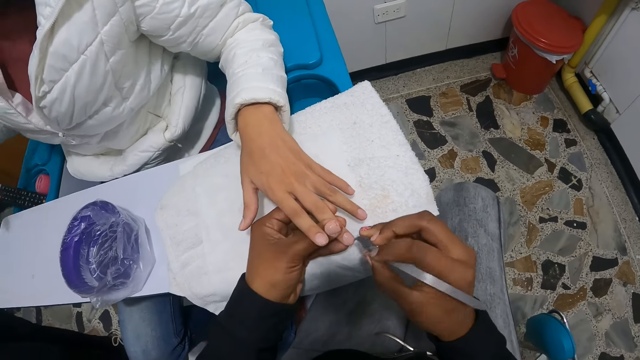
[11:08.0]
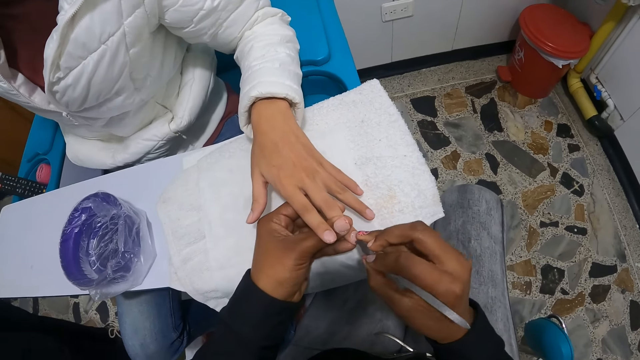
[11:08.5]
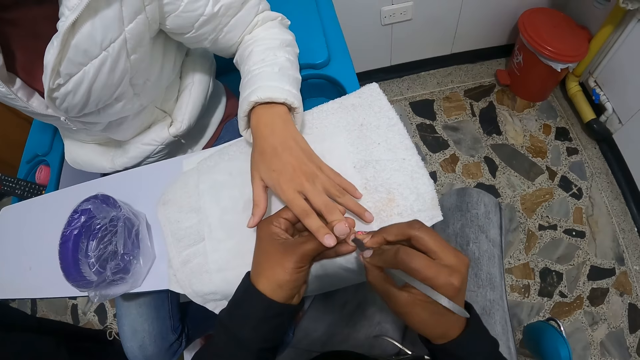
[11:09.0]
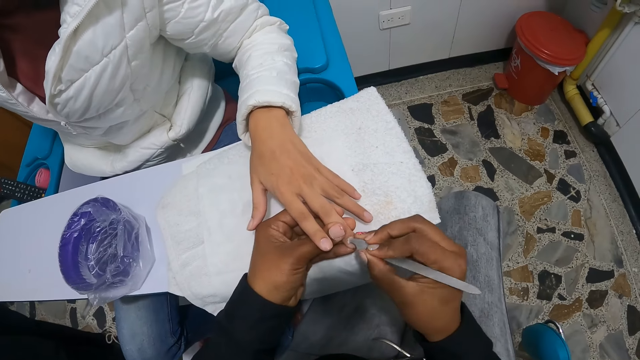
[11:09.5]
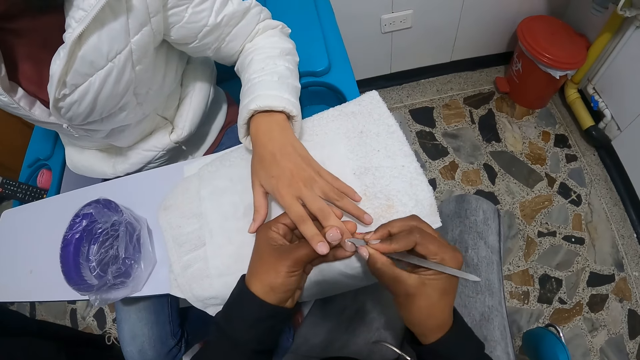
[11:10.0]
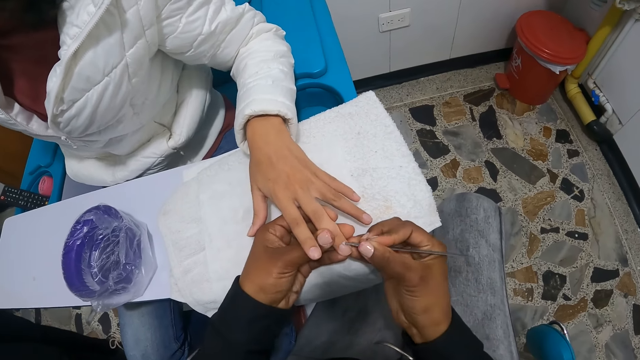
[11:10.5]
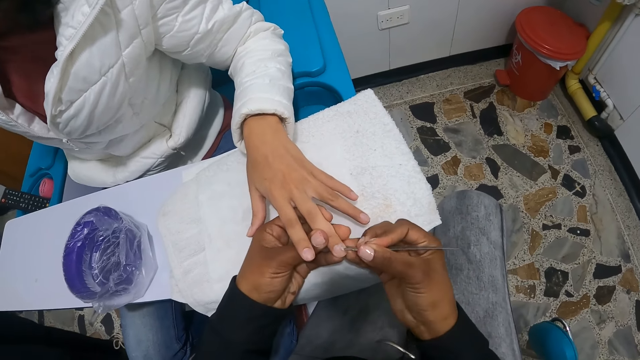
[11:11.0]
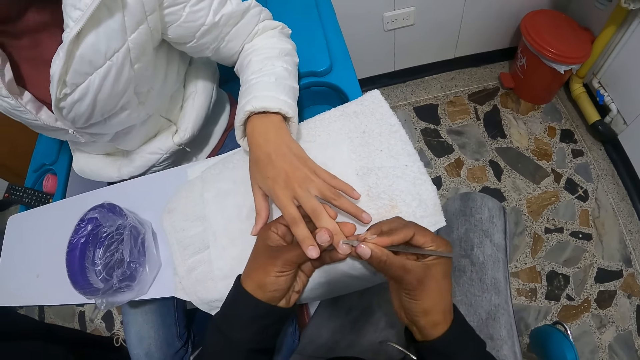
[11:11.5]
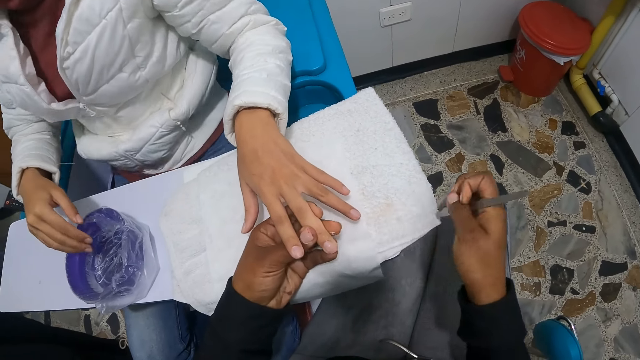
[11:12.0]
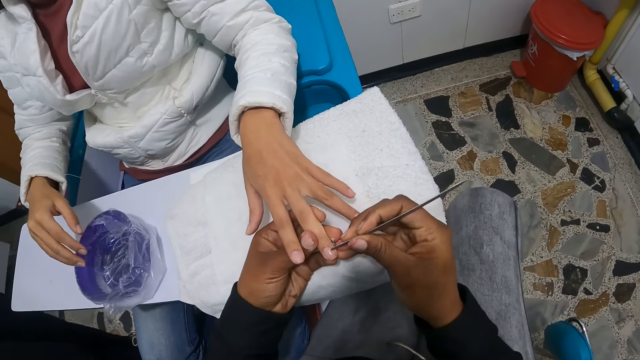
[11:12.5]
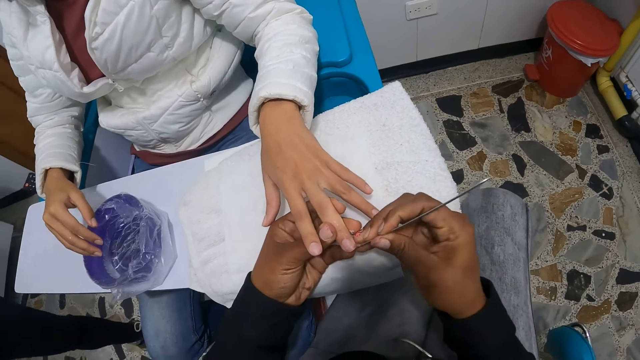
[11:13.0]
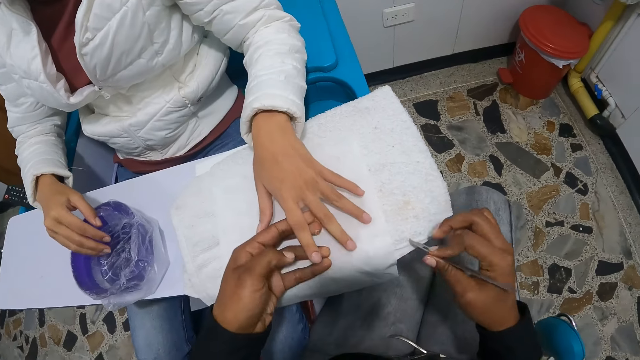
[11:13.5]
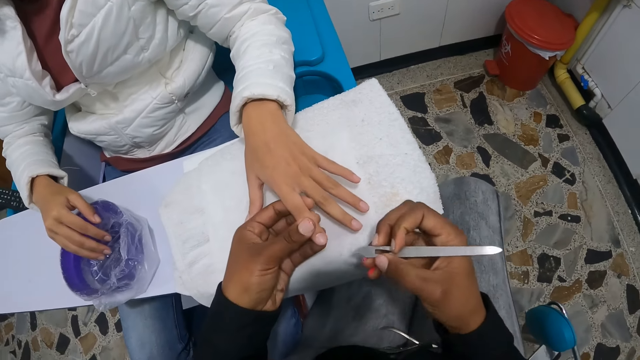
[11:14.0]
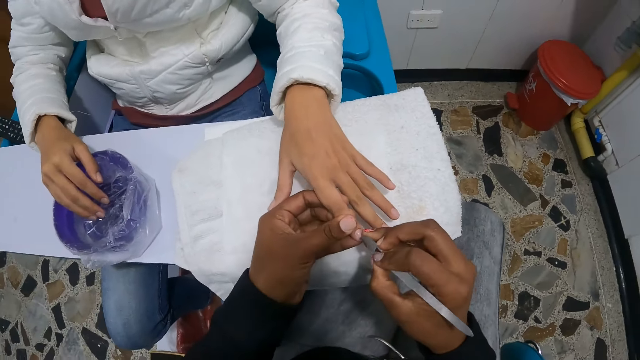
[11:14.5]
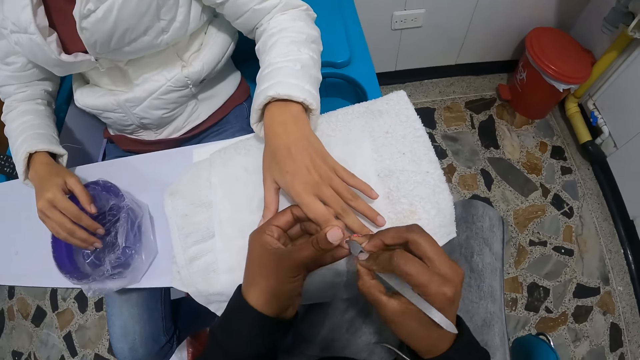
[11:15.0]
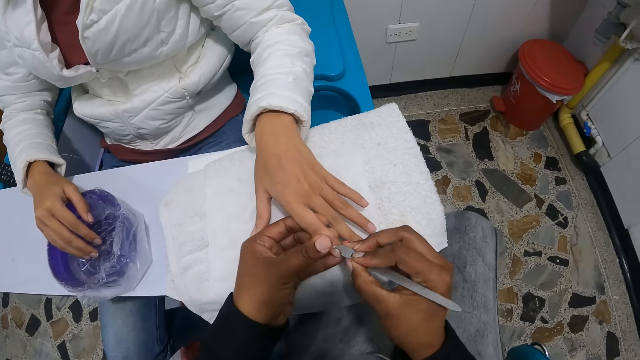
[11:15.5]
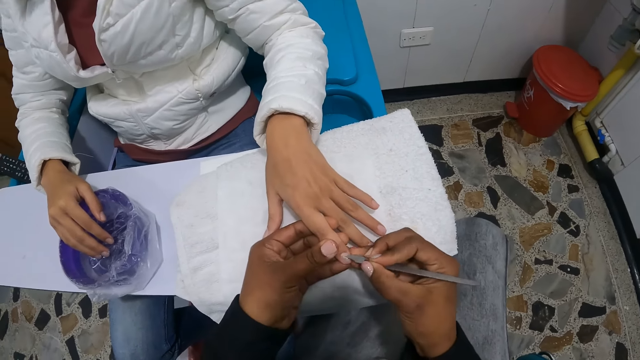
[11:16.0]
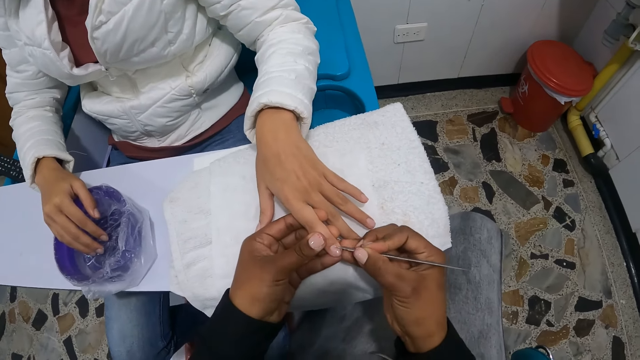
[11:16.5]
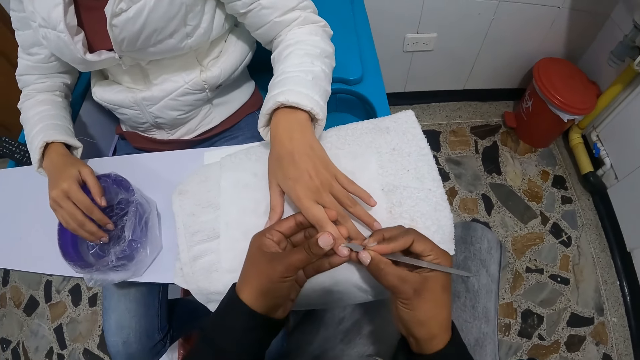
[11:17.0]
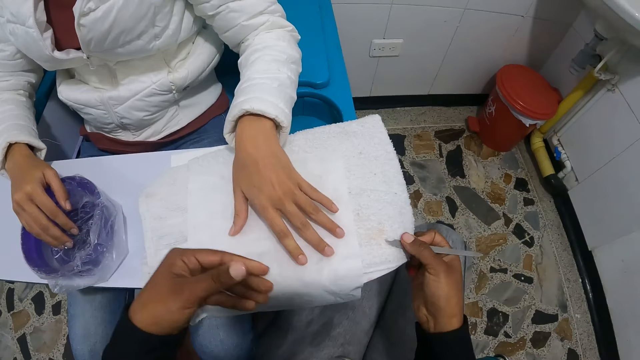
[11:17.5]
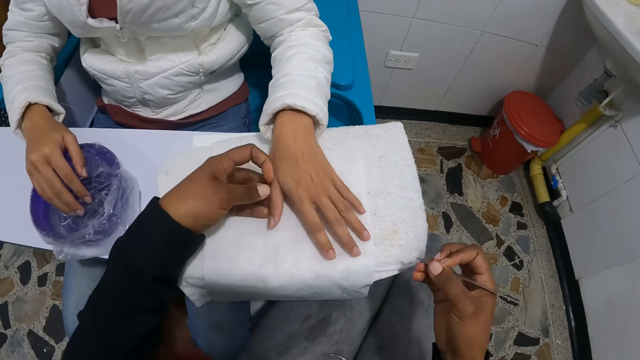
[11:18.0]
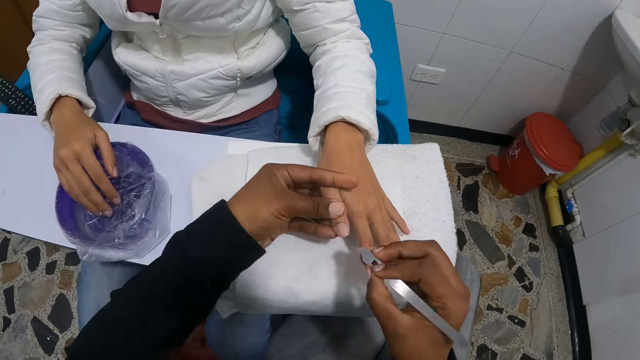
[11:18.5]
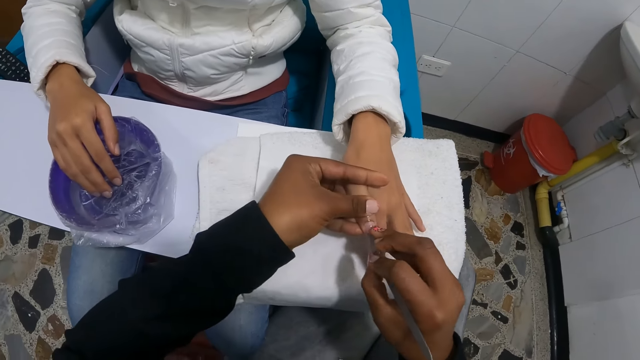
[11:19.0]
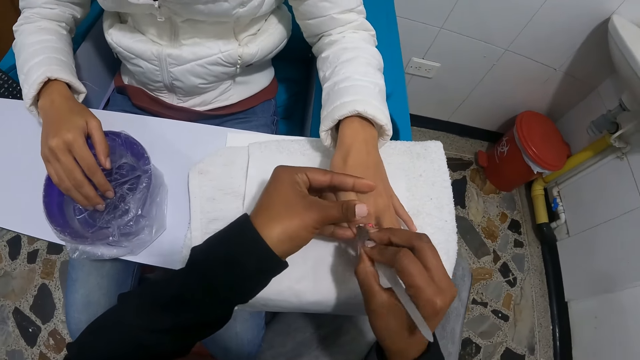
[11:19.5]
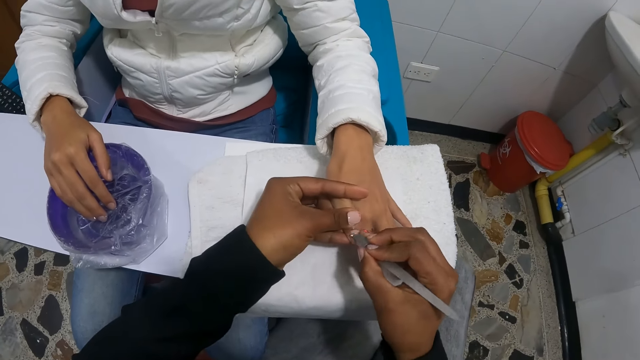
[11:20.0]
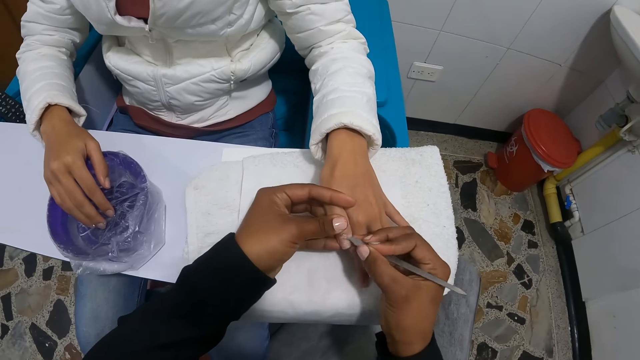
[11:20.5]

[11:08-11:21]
The camera wearer wipes the metal on the paper. A woman moves the hand to the water. The camera wearer files the hand. The woman dips her right hand into the bowl of water. The camera wearer wipes the metal on the paper. They file the hand. They wipe the metal on the paper.

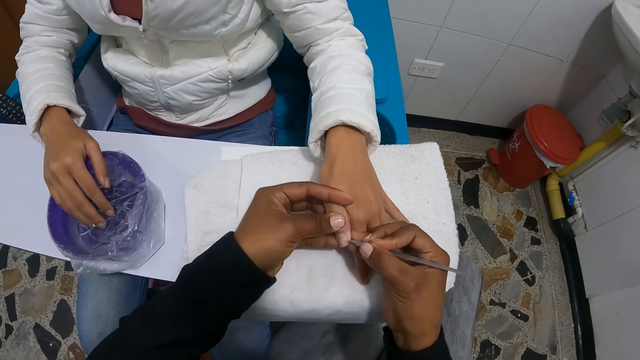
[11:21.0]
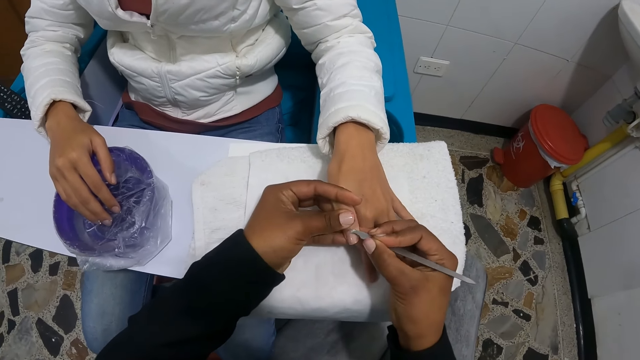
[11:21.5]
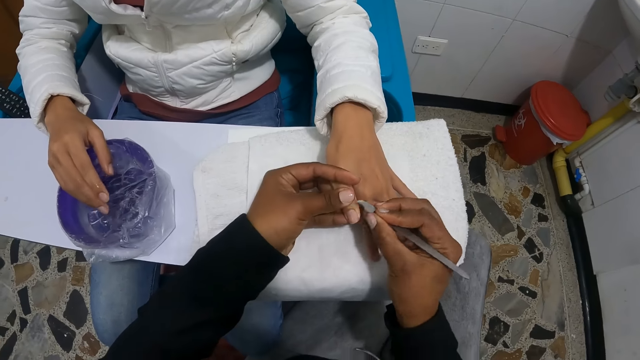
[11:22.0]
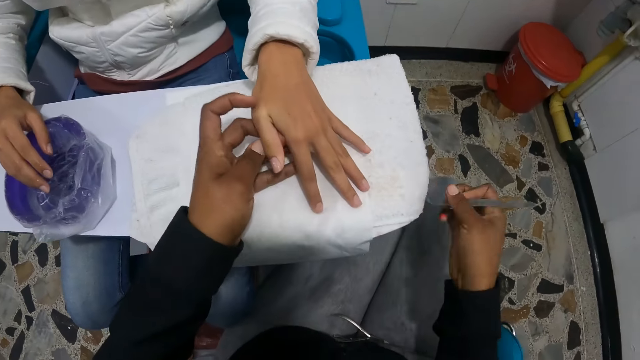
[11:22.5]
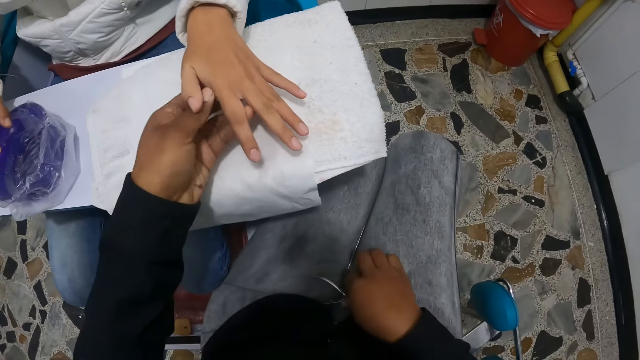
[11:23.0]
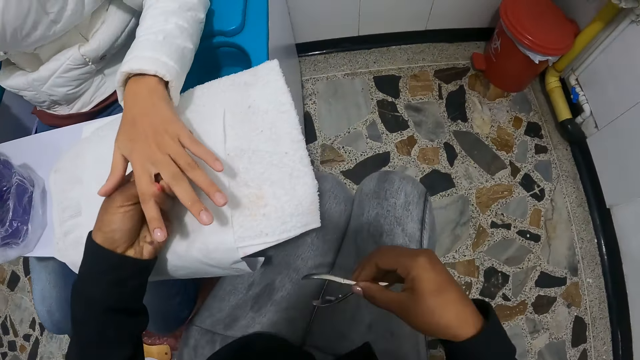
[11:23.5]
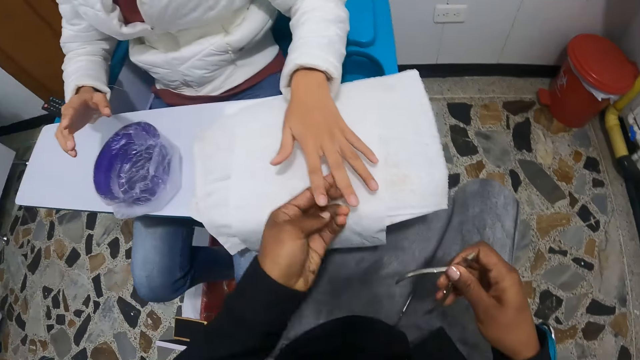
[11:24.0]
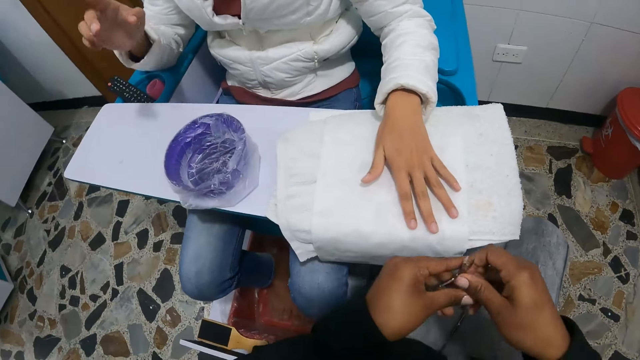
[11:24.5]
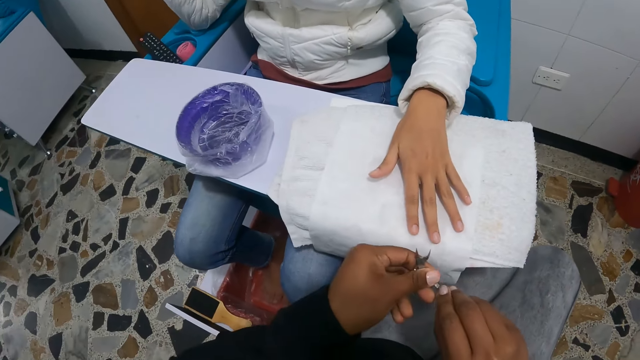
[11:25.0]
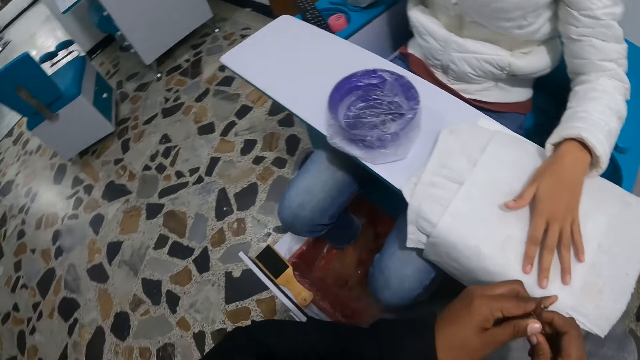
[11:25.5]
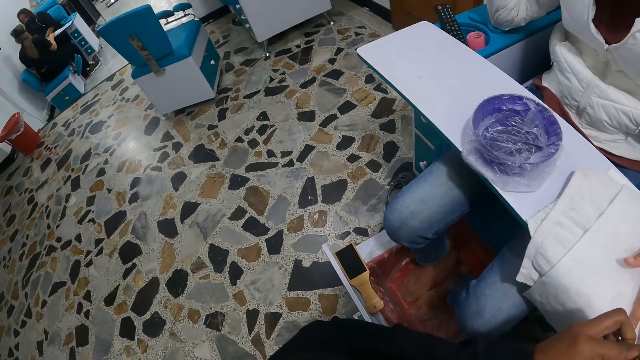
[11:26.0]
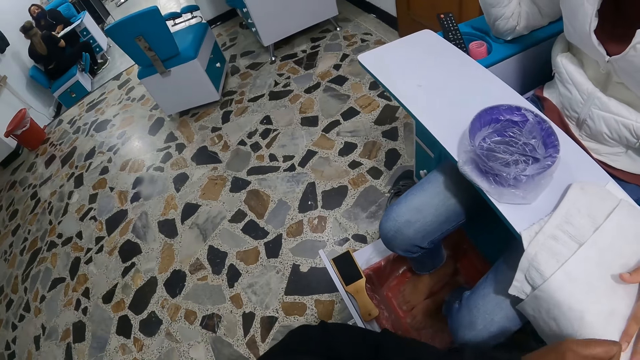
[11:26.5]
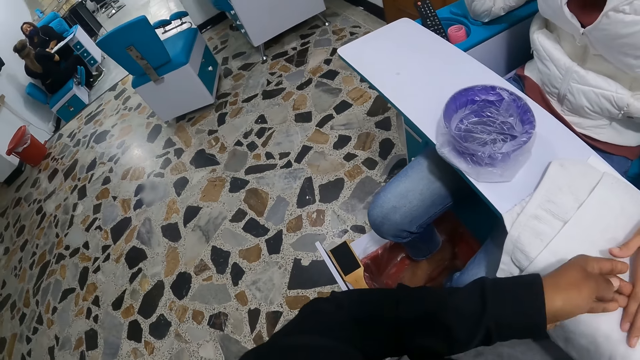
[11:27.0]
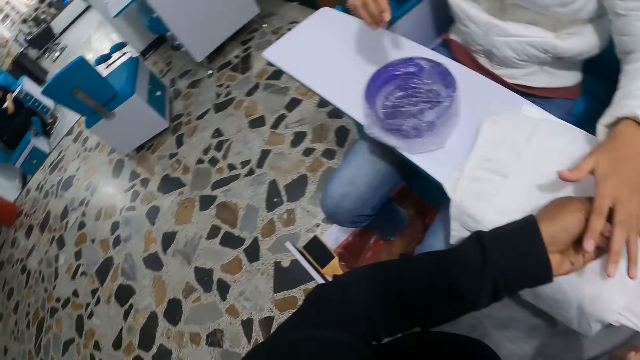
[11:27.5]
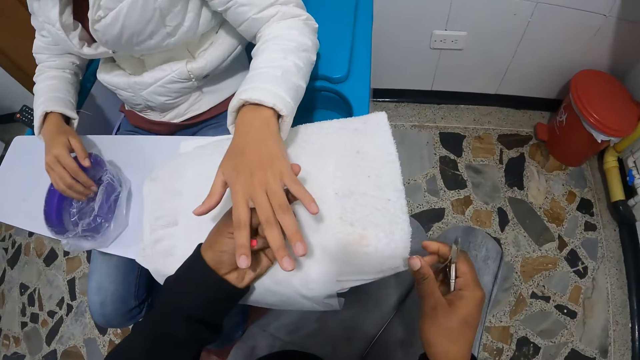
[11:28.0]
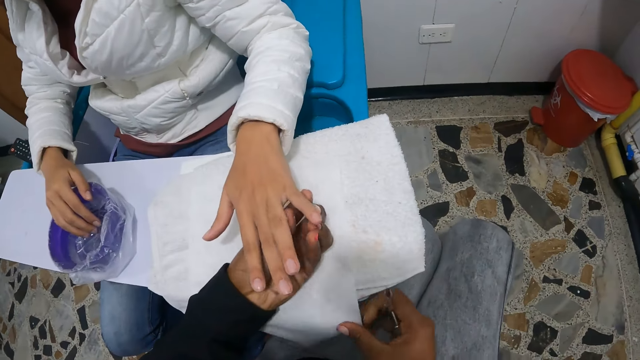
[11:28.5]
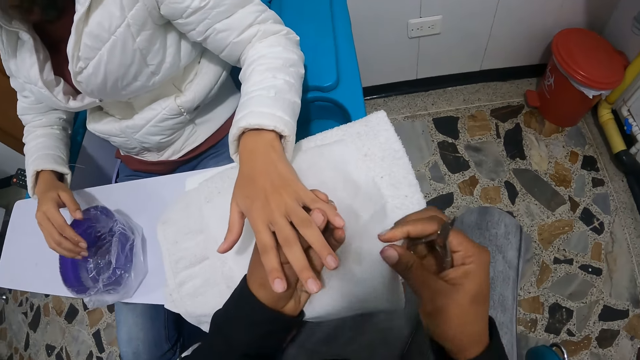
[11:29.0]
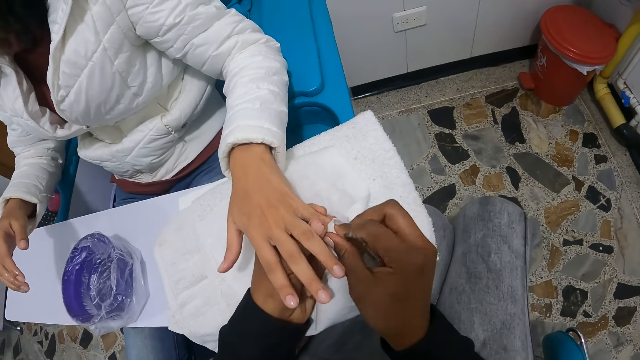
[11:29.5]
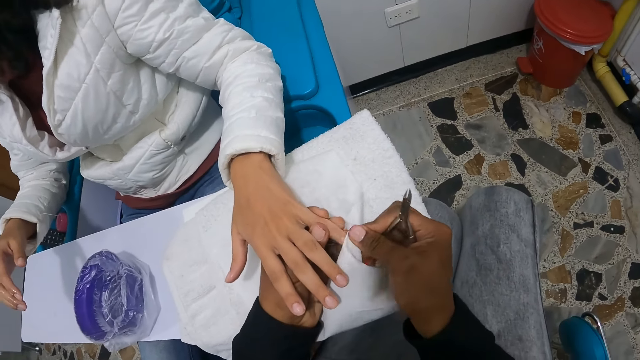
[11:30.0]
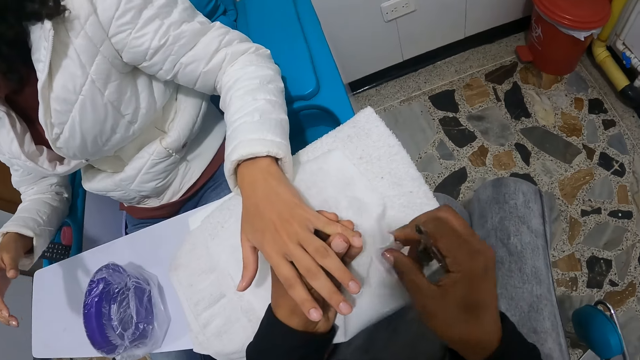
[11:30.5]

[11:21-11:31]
A woman removes her right hand from the bowl of water. The camera wearer drops the nail cutter on her lap with her right hand. She picks the nail clipper on her lap with her right hand. She fiddles with the nail clipper in her hands. She holds the metal. The woman lifts the hand up. The woman interacts with another woman. The camera wearer takes the first woman's hand. She cleans the left hand of the first woman with the piece of tissue in her right hand. She takes the paper. She wipes the finger with the paper.
